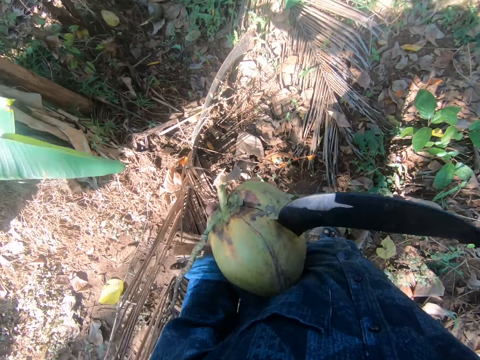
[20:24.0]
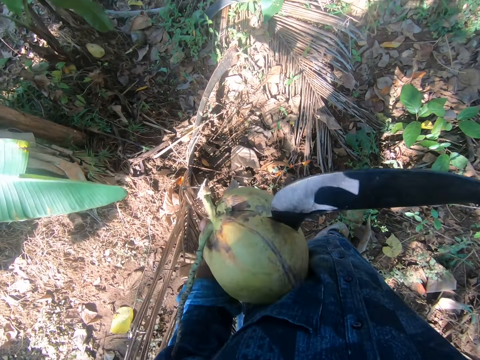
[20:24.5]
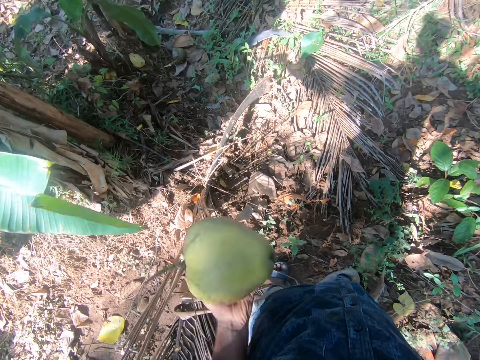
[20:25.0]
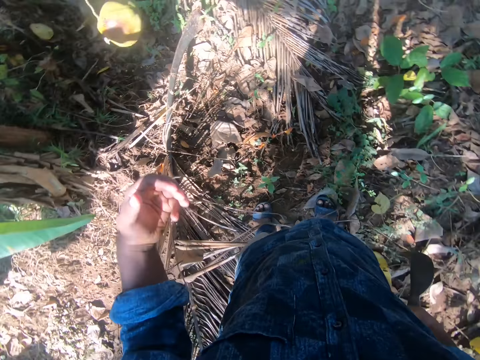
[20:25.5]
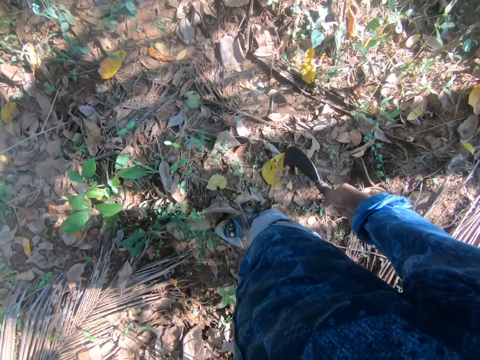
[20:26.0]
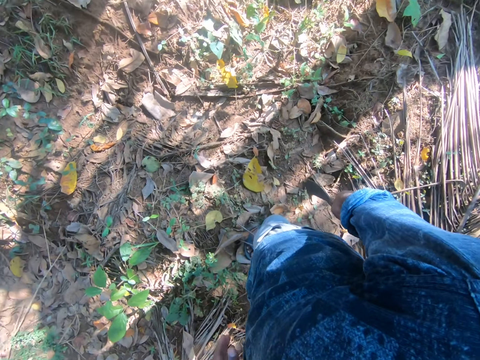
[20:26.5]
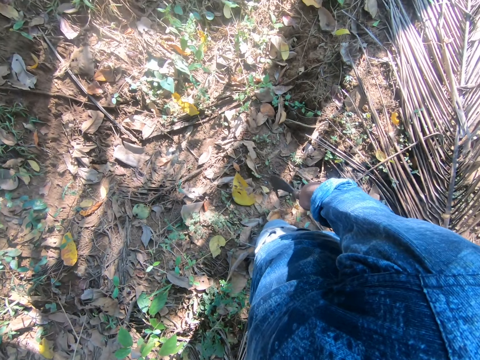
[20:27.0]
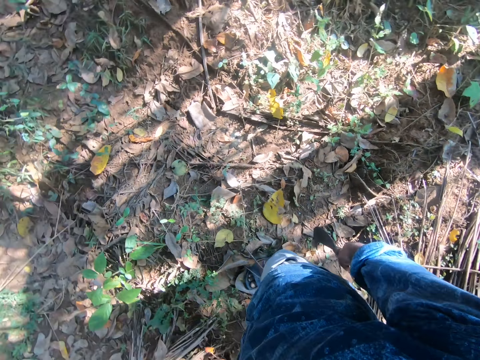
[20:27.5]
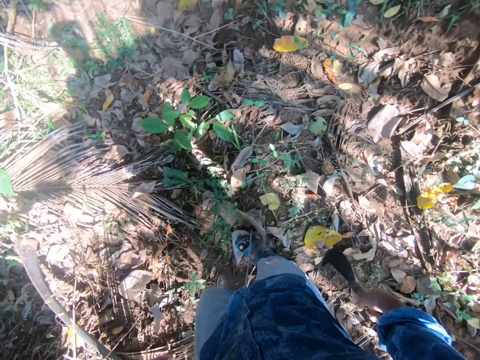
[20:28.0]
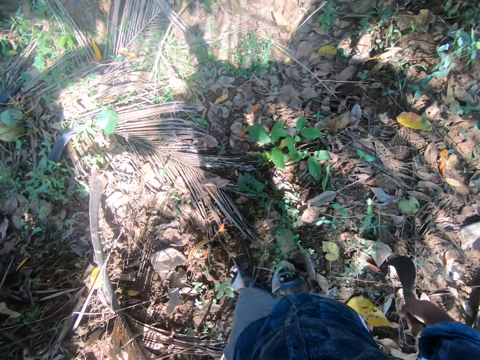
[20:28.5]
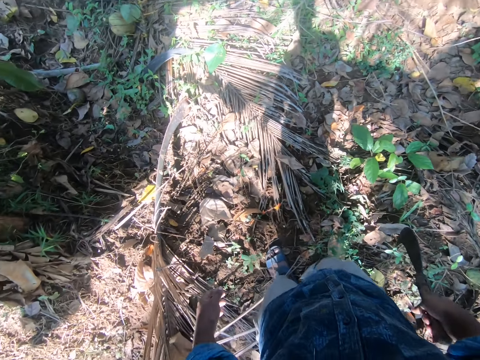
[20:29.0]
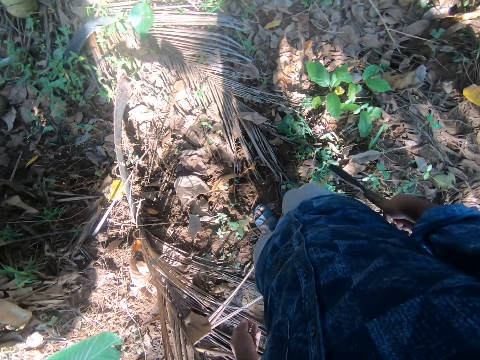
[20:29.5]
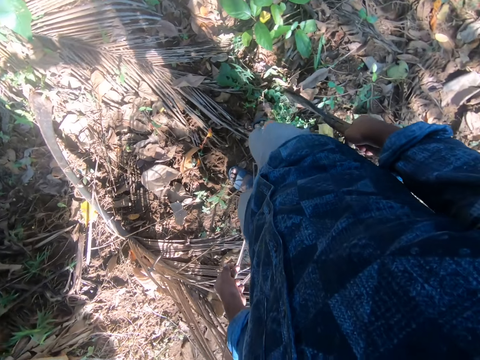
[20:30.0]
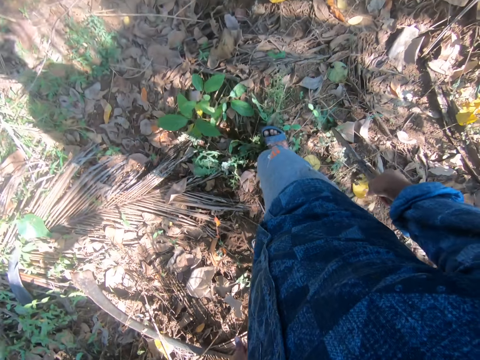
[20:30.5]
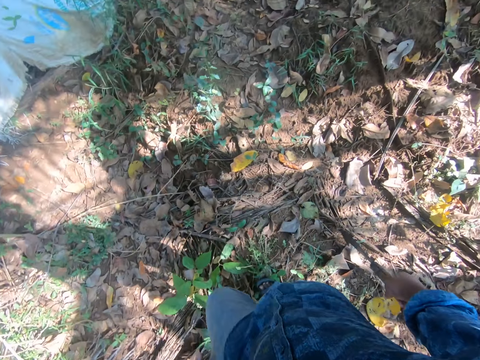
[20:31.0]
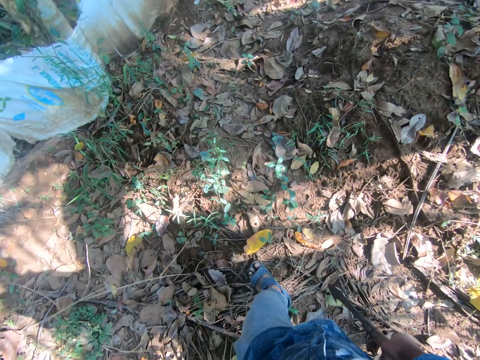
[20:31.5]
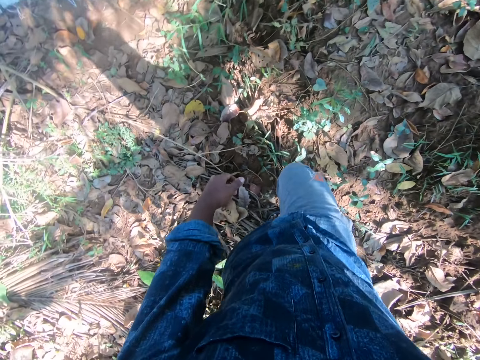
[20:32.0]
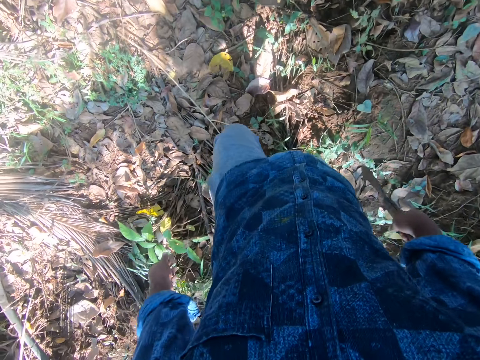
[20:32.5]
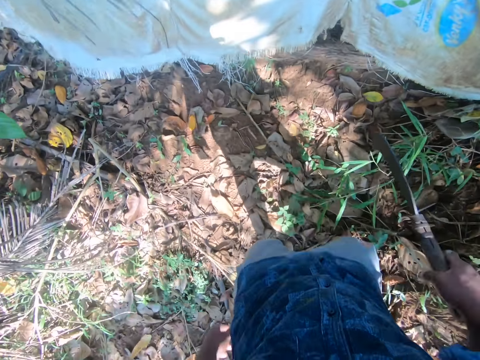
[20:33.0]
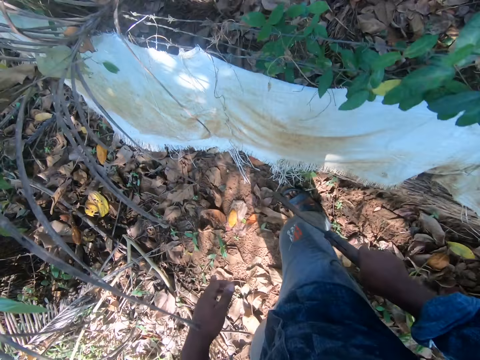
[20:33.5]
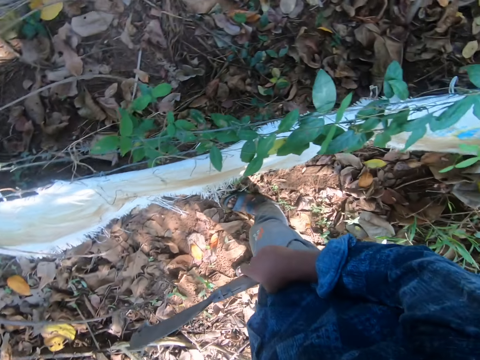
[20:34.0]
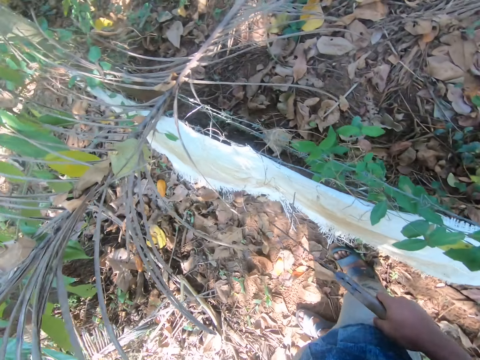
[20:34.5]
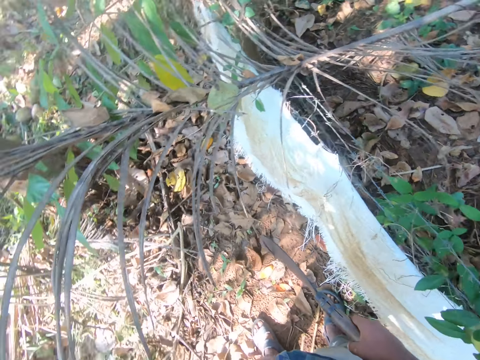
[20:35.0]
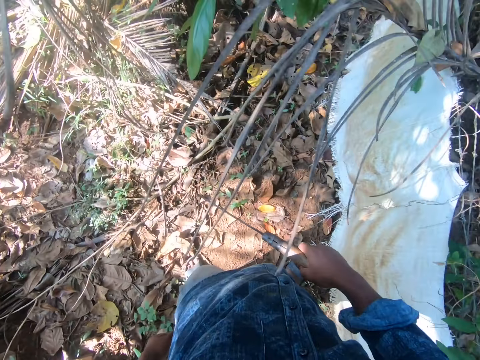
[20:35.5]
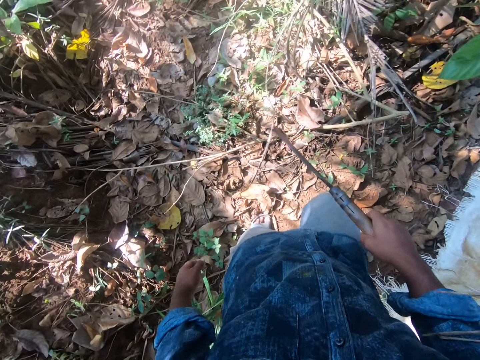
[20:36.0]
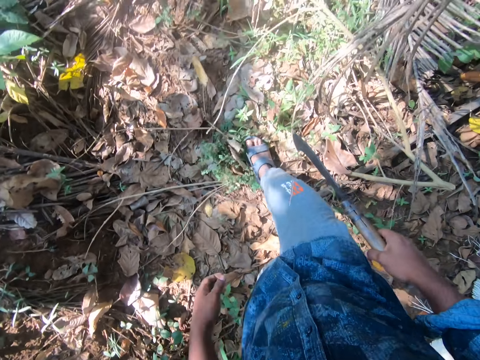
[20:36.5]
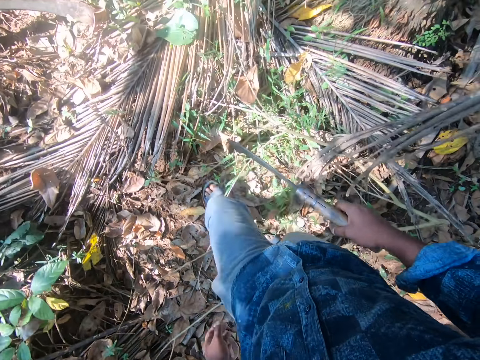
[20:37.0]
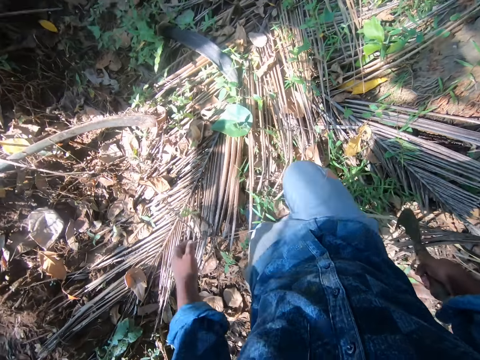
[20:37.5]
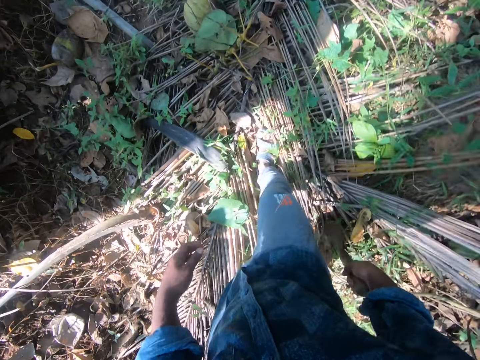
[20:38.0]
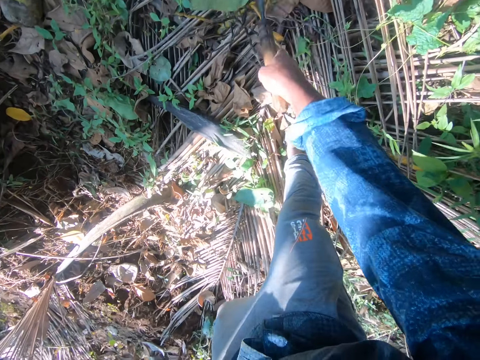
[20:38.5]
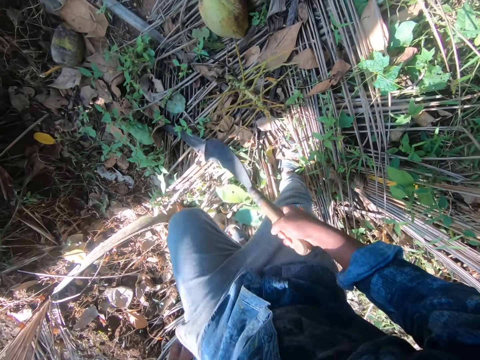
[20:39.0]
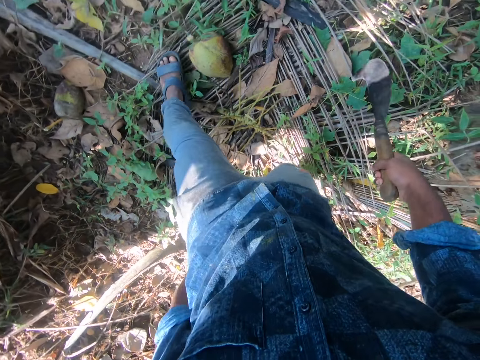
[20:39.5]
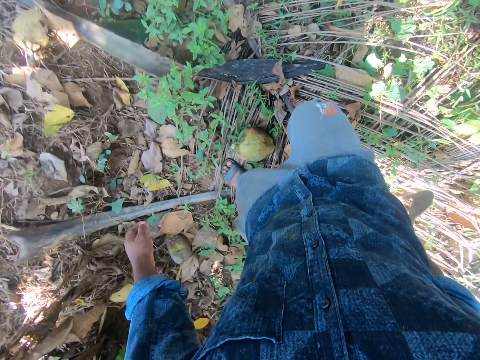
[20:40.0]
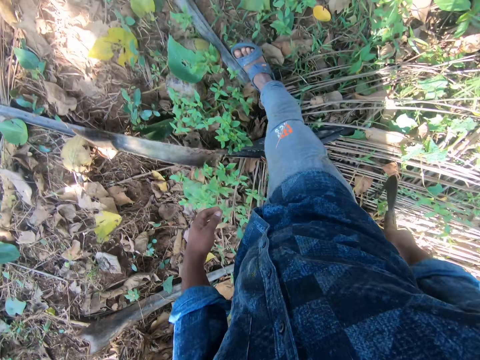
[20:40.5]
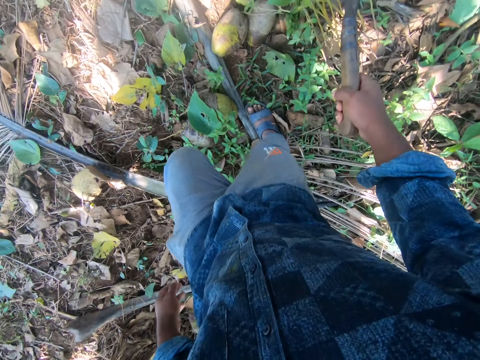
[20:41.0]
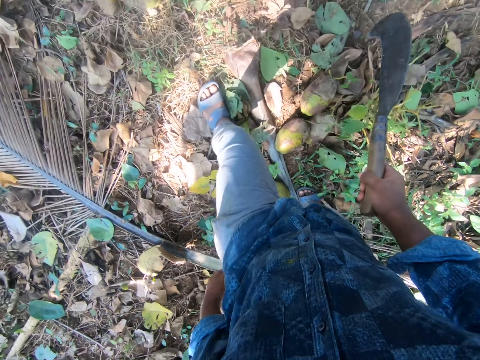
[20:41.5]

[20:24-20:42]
The camera wearer drops the coconut in his left hand on the ground. He looks around. He walks towards a fence. He looks around. He walks away from the fence. He adjusts leaves on the ground with the sickle in his right hand. He hits a coconut stem with the sickle. He walks towards the fence.

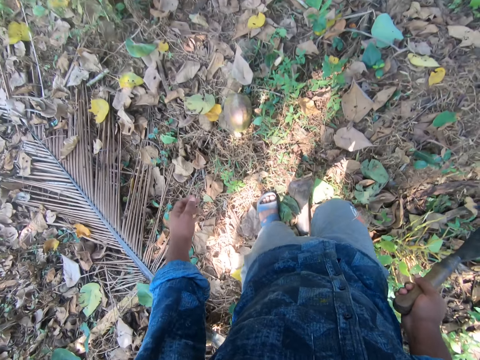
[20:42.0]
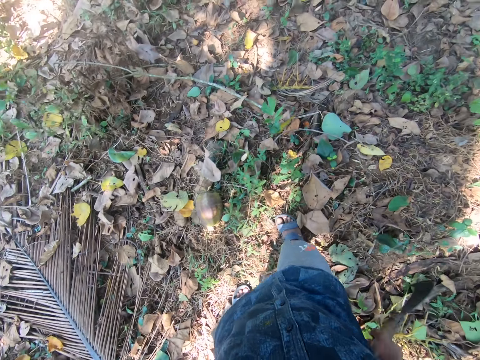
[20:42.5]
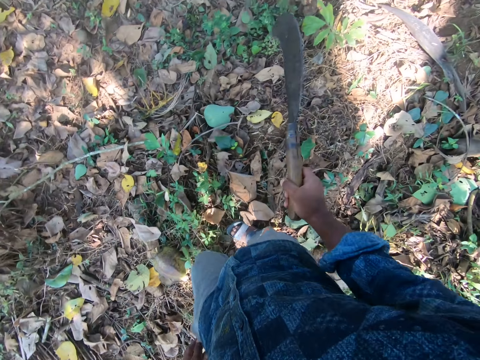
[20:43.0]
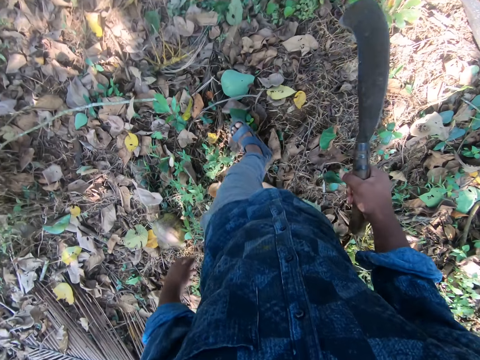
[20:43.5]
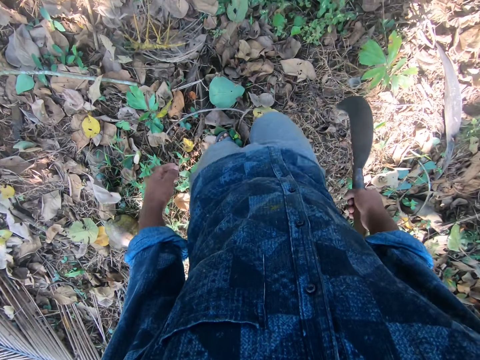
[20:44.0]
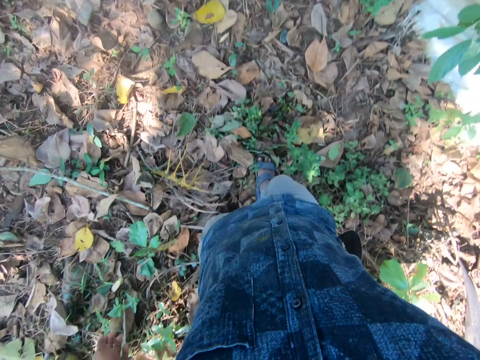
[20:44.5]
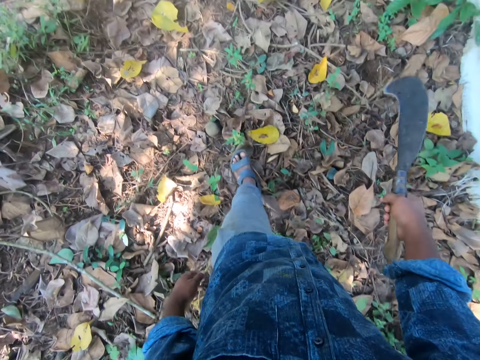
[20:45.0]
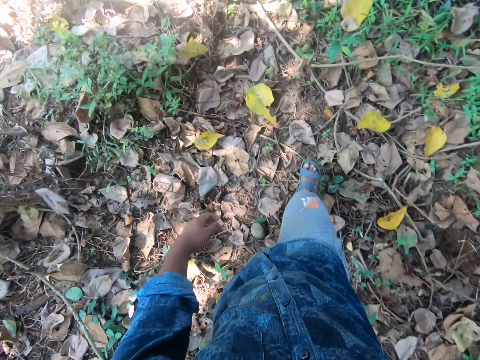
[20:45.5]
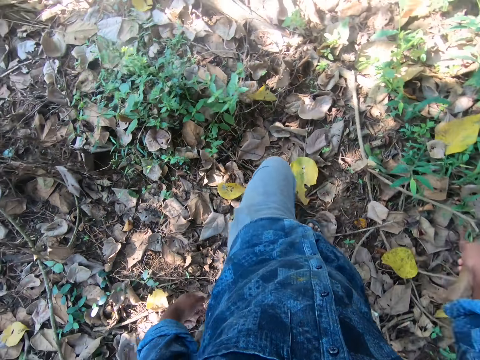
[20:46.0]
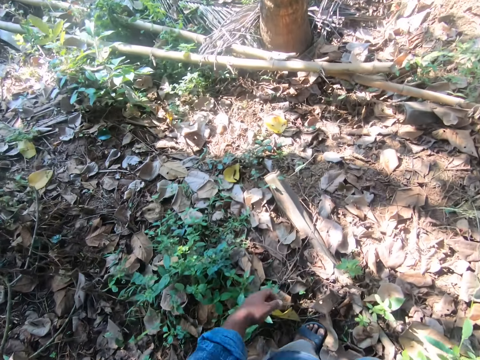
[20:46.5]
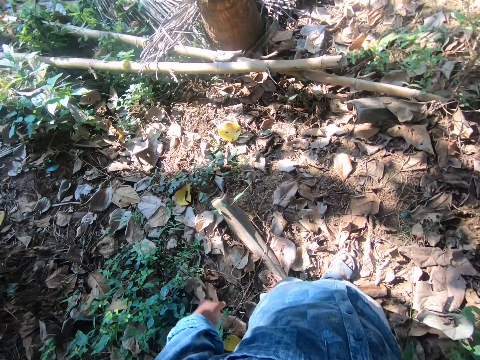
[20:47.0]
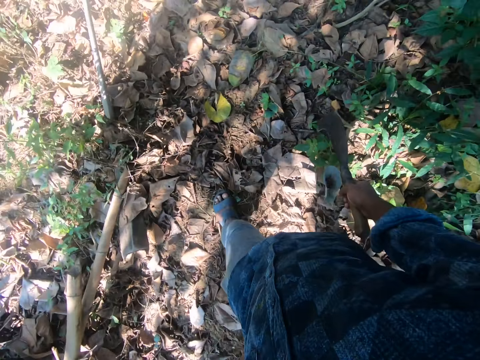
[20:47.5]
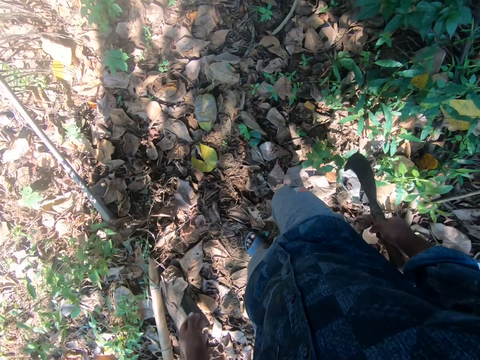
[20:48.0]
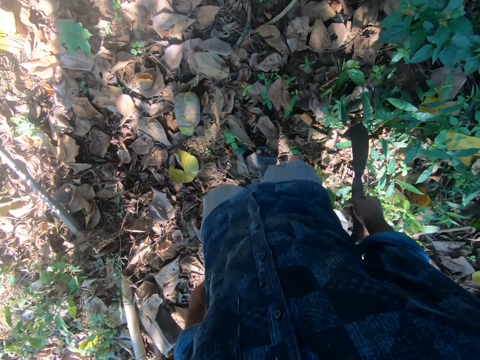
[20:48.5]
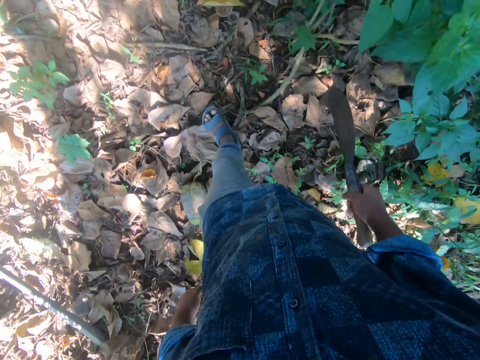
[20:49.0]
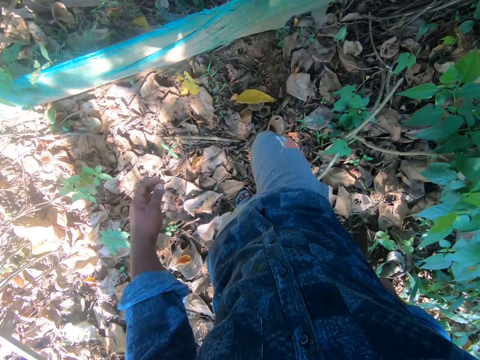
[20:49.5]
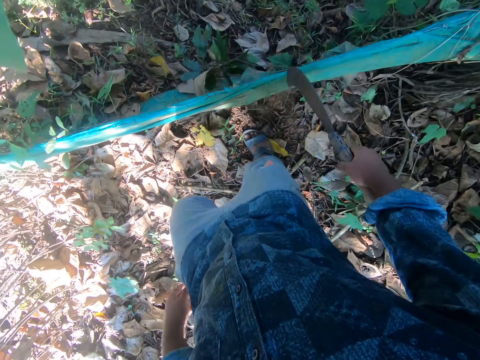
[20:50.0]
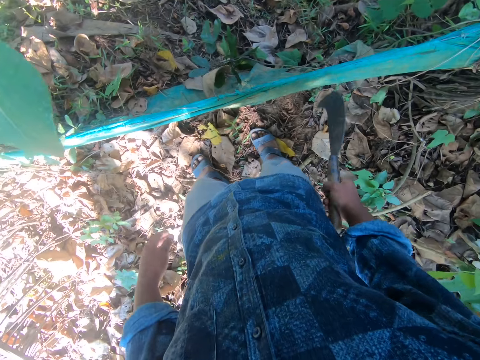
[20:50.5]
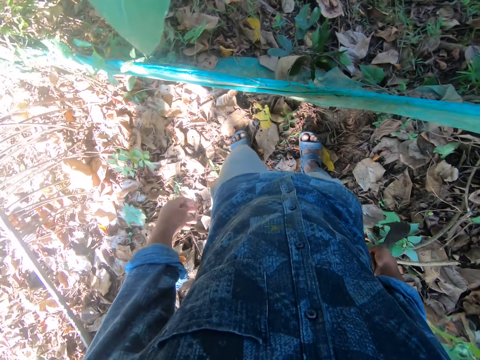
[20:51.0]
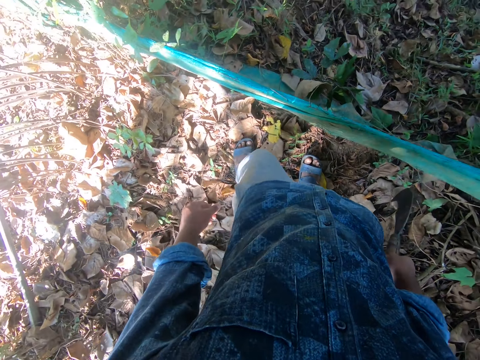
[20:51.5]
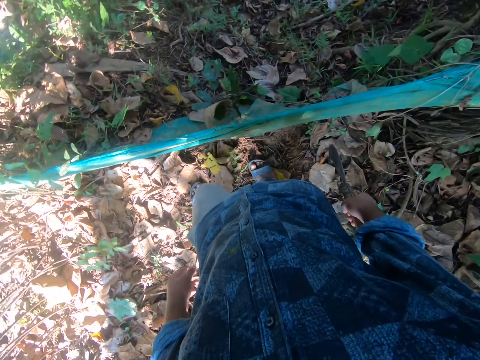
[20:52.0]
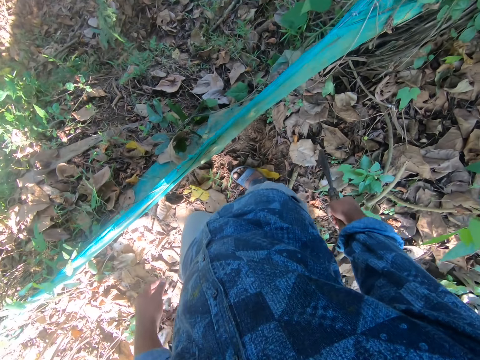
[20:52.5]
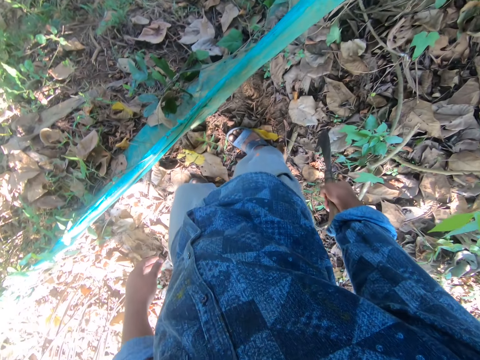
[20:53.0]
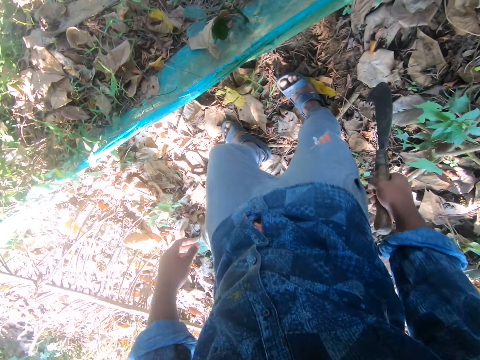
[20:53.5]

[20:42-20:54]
The camera wearer walks around and looks around. They look around again.
